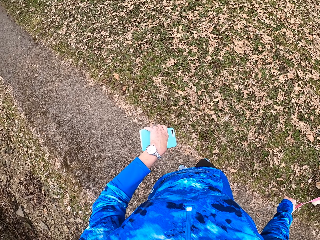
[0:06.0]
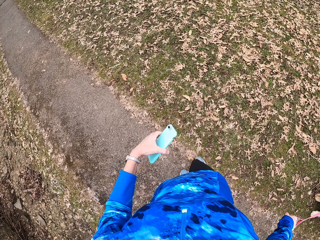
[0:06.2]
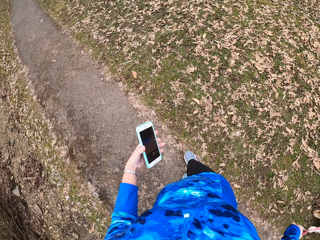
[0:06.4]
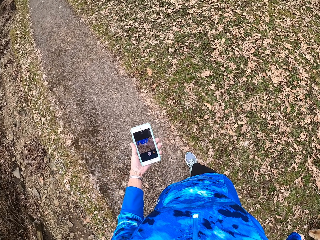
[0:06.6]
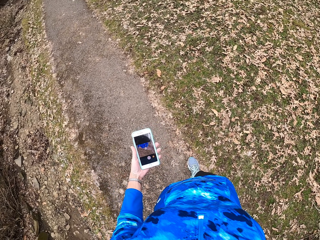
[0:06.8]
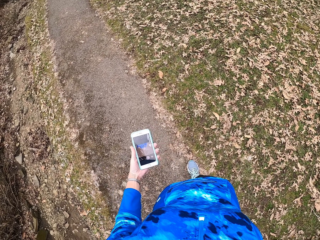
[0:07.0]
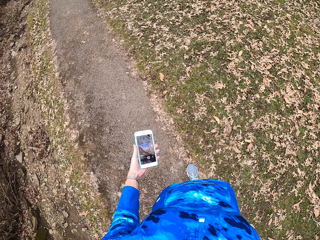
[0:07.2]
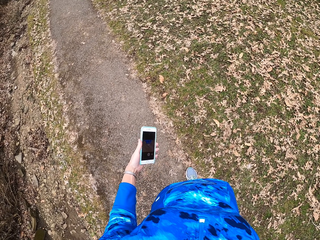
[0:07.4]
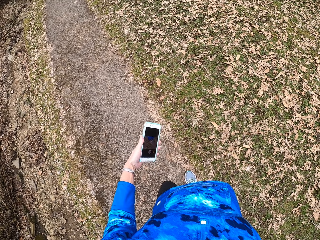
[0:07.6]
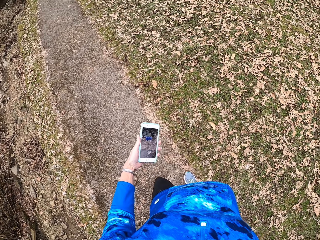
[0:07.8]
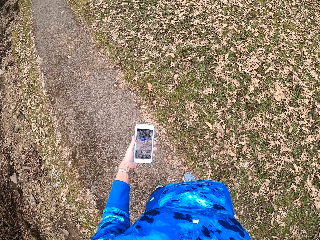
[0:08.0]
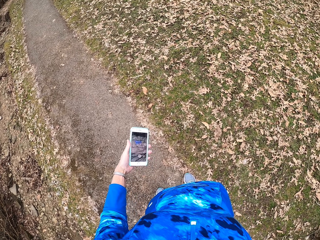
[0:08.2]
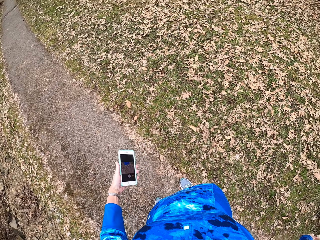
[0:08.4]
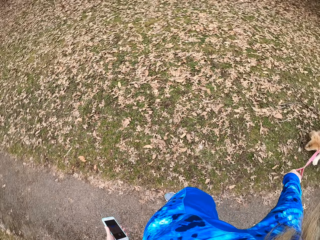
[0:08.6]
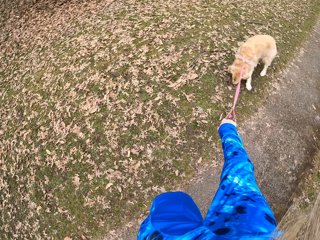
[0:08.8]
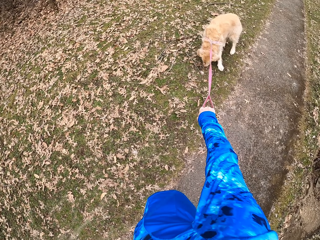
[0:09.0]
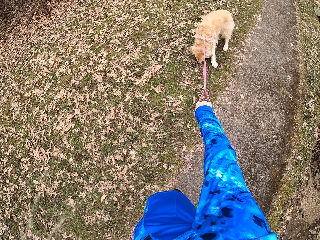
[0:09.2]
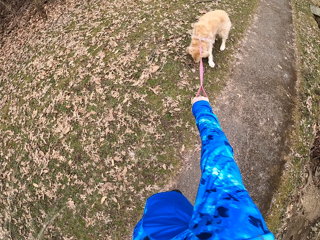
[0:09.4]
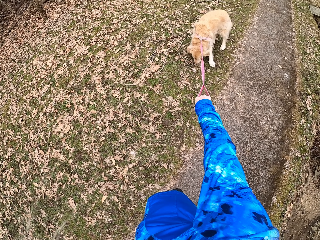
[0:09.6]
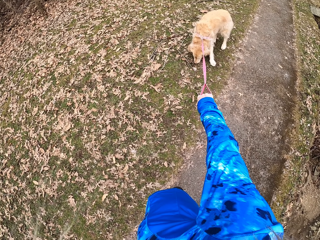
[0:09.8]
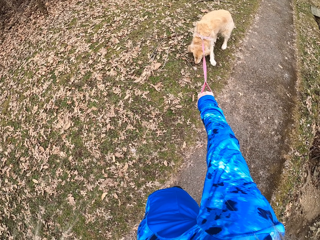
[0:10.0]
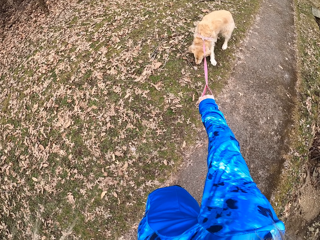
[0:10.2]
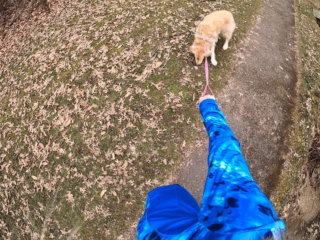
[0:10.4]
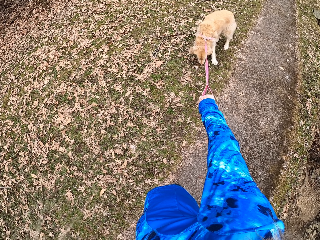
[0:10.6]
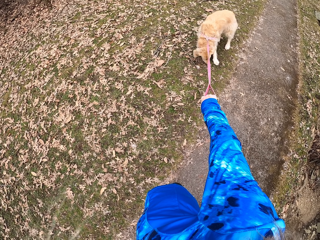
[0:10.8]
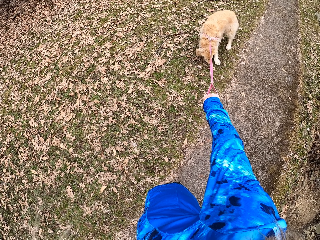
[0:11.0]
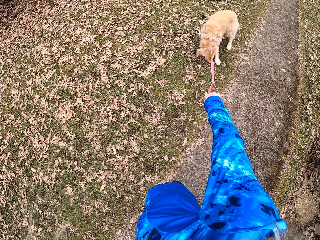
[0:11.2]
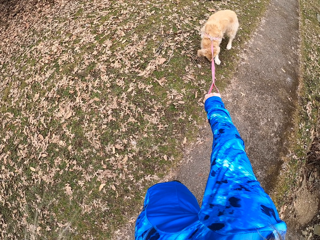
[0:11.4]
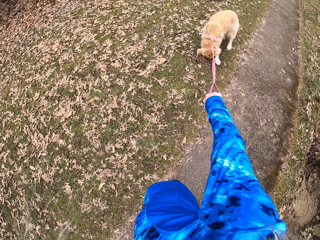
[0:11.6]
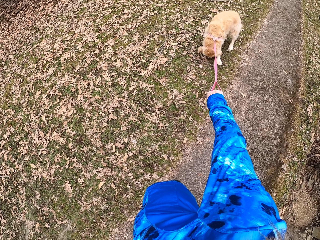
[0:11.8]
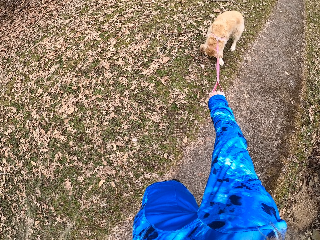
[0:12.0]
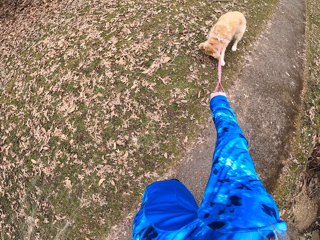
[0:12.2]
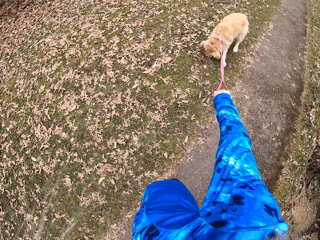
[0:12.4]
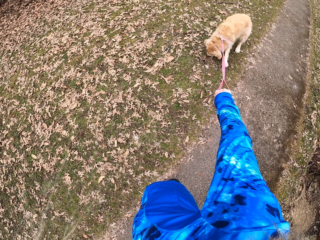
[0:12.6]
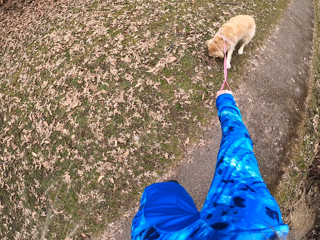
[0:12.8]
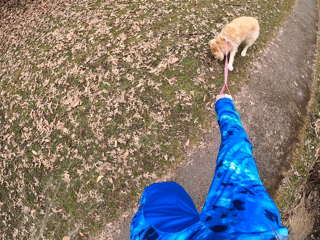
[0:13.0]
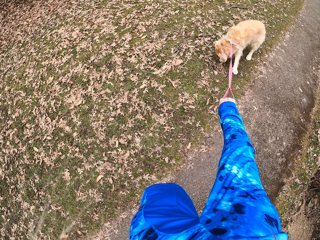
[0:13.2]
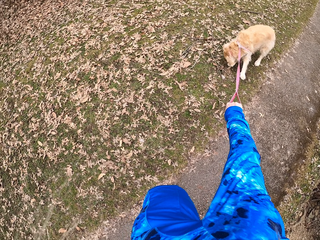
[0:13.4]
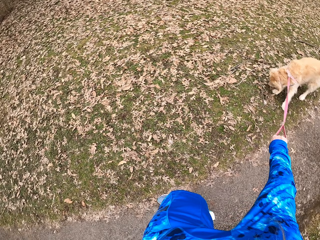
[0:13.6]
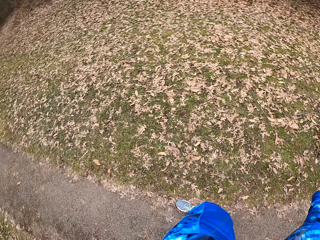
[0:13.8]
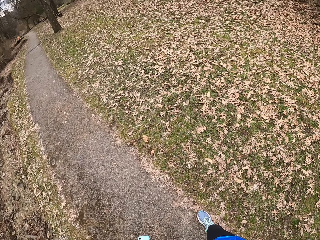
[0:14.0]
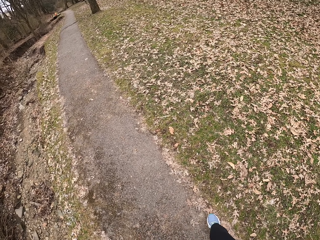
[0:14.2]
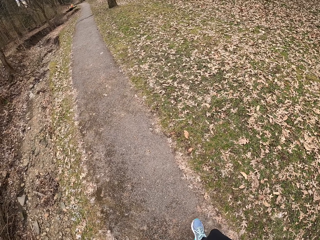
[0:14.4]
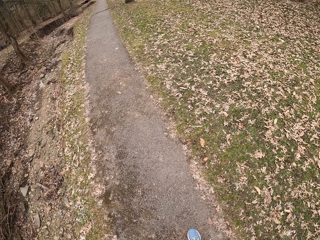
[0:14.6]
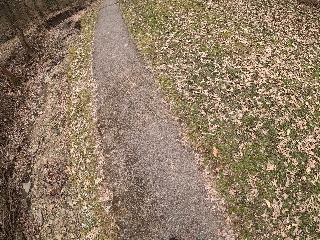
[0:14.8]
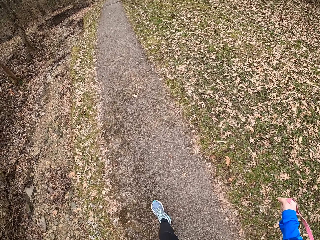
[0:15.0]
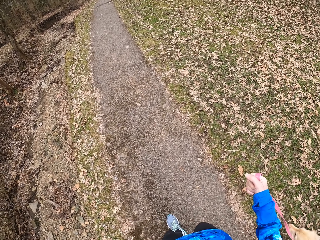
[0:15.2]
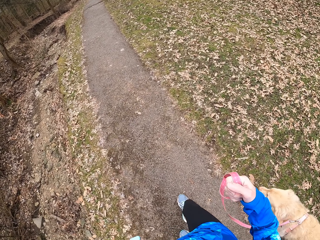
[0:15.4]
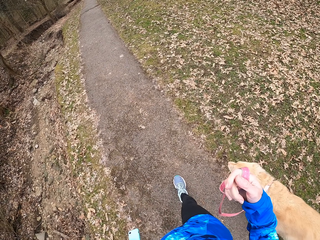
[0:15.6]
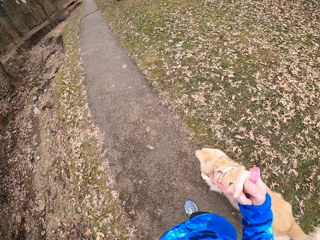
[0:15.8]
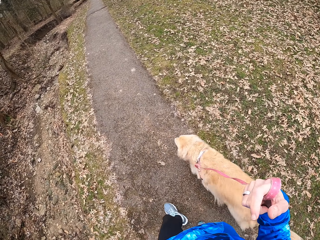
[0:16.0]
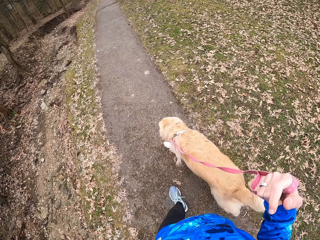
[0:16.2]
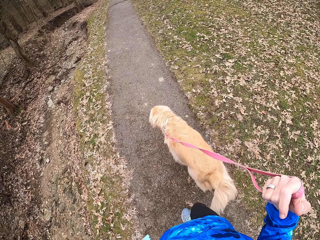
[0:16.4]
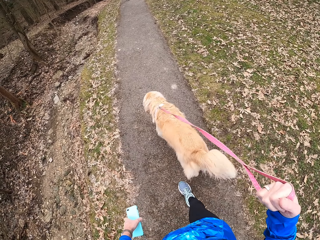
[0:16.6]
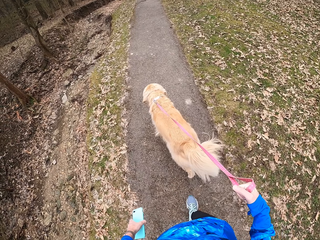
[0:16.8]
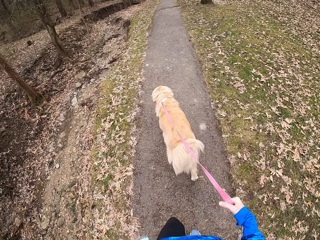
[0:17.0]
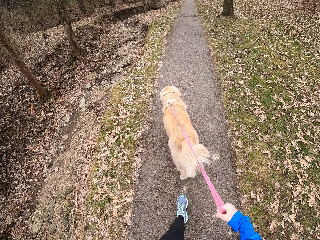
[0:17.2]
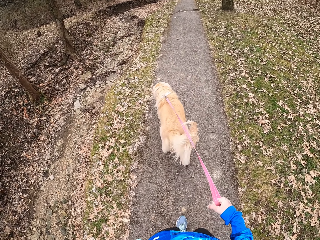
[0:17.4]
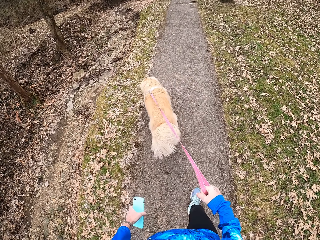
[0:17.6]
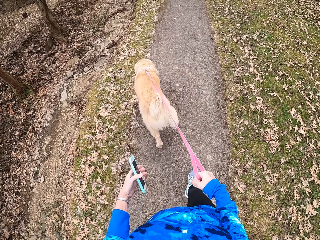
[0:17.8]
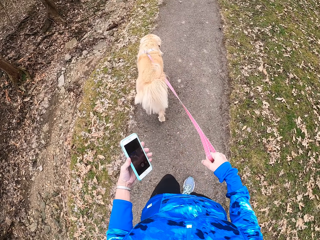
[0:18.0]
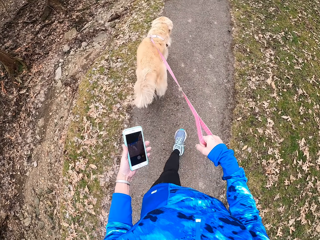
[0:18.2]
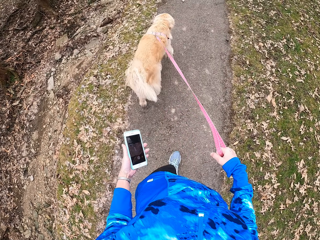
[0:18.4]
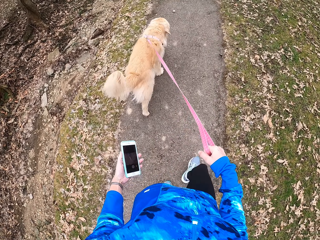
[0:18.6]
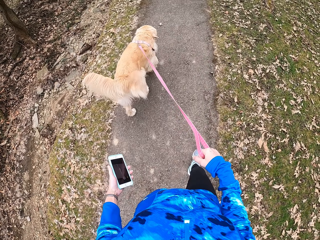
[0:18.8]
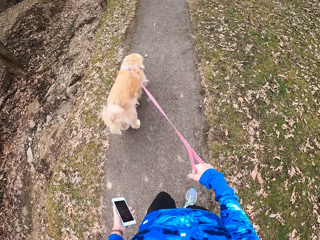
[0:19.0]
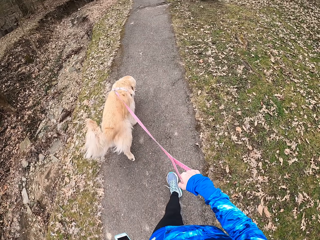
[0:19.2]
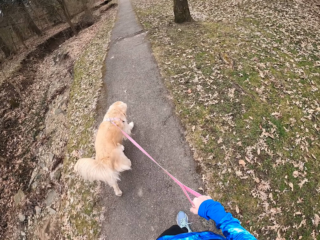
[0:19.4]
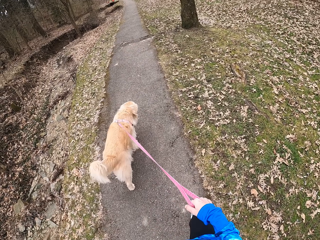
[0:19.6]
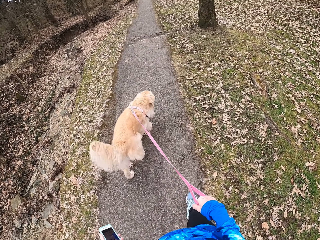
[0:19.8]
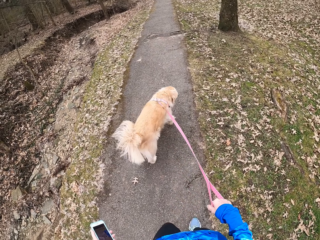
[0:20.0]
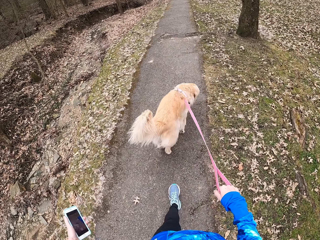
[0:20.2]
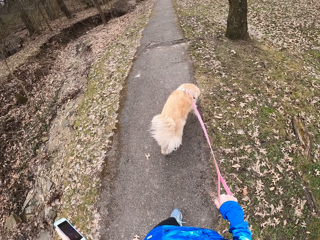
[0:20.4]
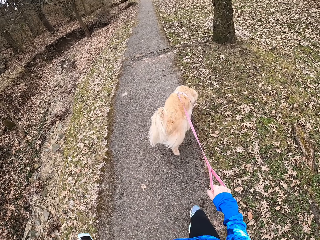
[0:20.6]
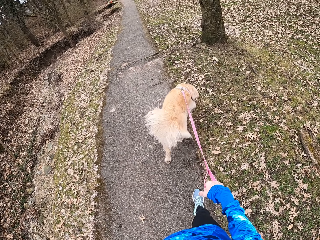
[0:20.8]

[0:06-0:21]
The camera wearer stops on the pathway. They turn around the field. They walk on the pathway with a Chihuahua.

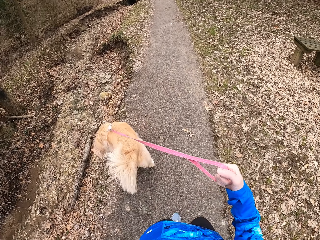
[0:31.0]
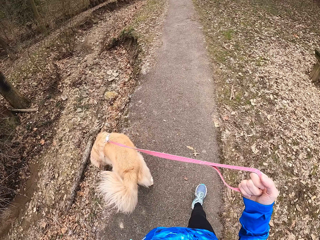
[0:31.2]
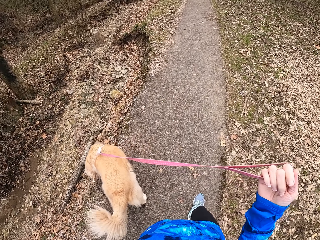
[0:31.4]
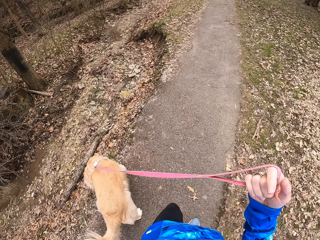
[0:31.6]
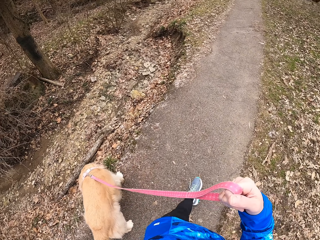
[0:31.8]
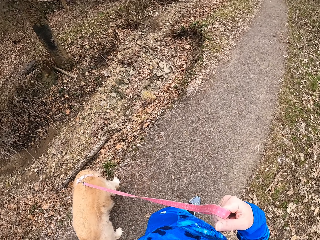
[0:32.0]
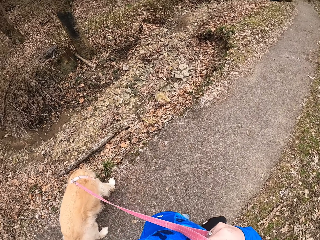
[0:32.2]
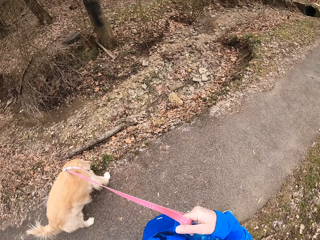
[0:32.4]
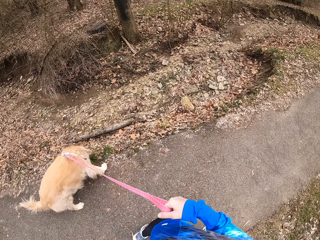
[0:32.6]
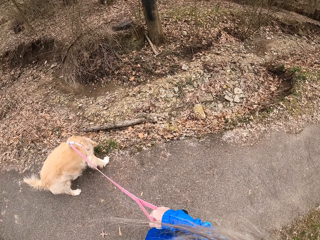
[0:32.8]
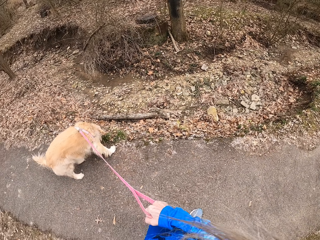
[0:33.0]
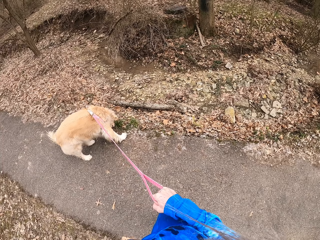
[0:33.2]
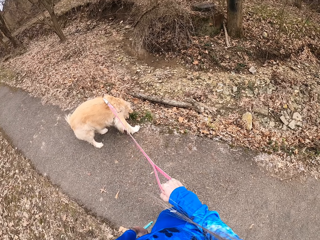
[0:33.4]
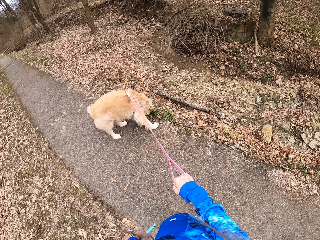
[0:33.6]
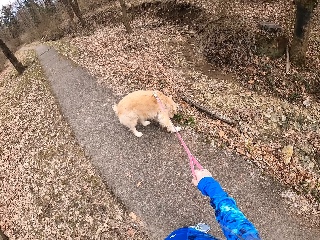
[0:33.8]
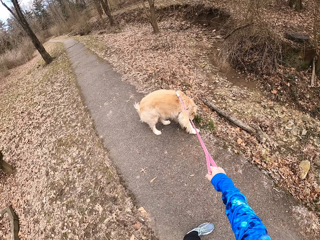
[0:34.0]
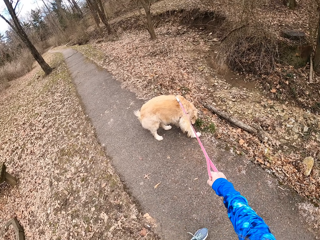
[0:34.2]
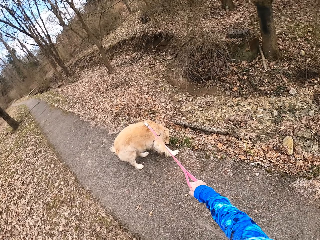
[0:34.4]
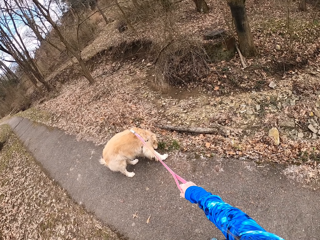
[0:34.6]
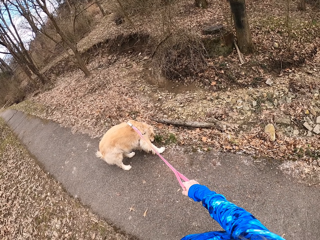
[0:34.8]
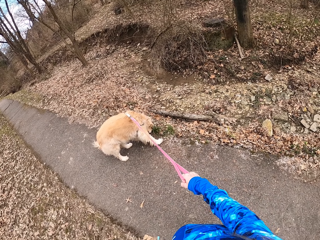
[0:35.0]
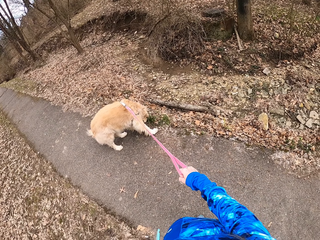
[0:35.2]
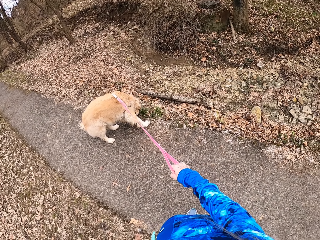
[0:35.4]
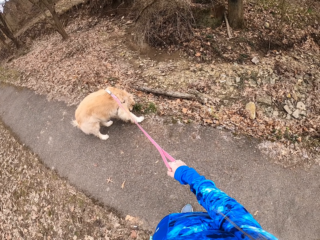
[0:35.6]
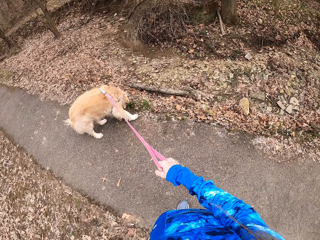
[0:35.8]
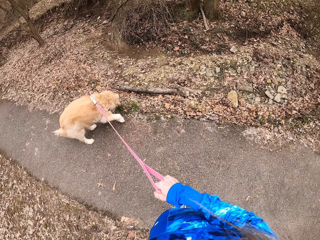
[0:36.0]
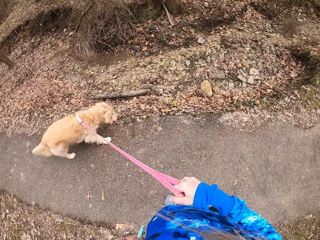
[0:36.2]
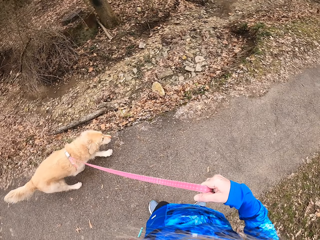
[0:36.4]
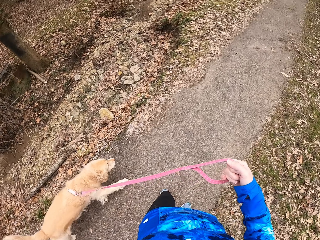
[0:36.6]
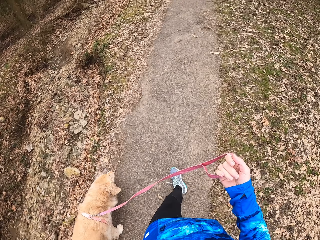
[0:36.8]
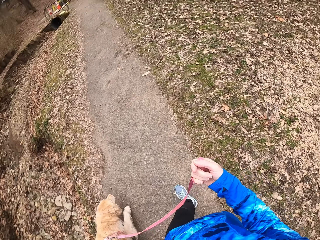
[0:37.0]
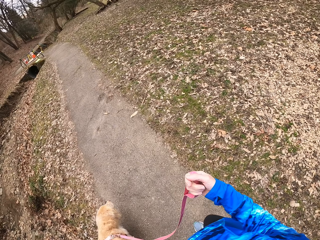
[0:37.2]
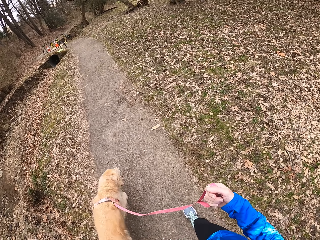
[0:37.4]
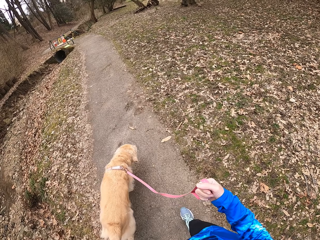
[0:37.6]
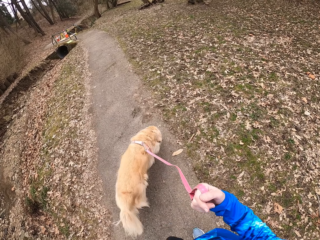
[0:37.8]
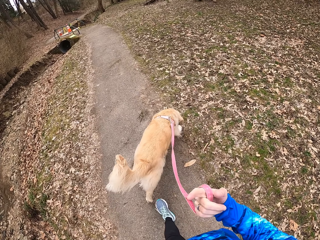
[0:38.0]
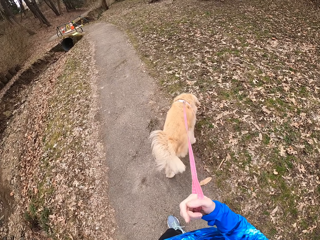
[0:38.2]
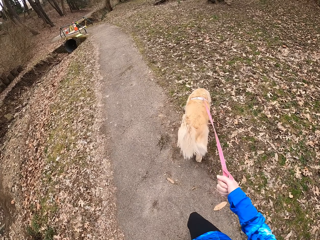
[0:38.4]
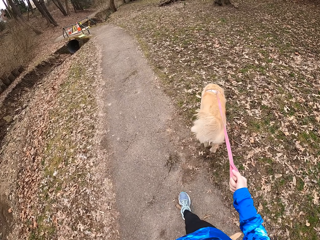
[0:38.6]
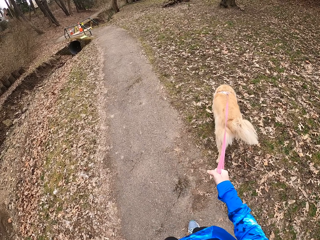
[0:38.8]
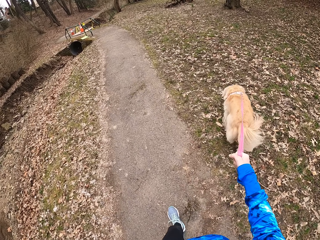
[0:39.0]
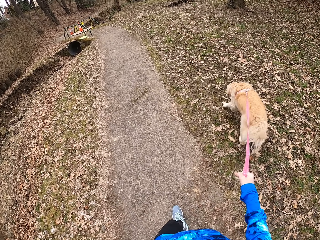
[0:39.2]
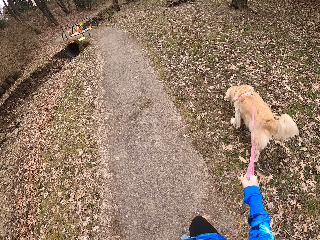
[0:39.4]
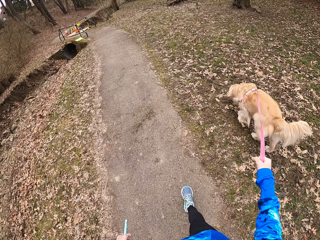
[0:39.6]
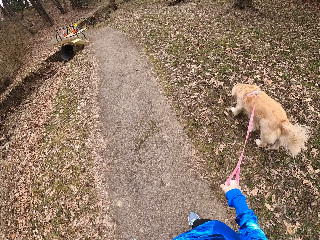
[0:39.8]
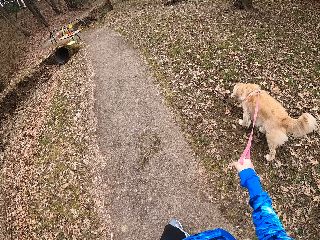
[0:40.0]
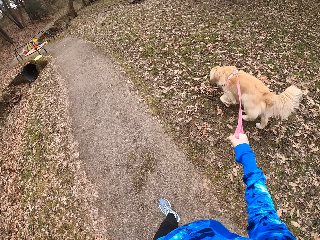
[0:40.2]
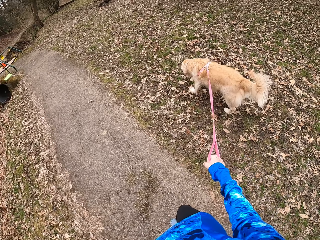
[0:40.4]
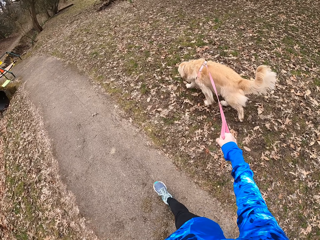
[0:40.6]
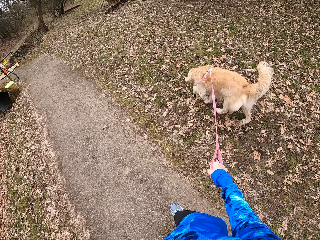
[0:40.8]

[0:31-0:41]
The camera wearer turns around the field. They stop on the pathway. They walk on the pathway with a Chihuahua.
